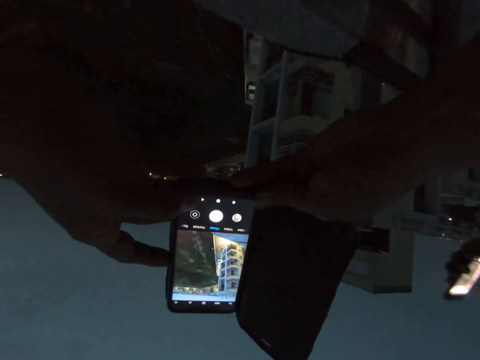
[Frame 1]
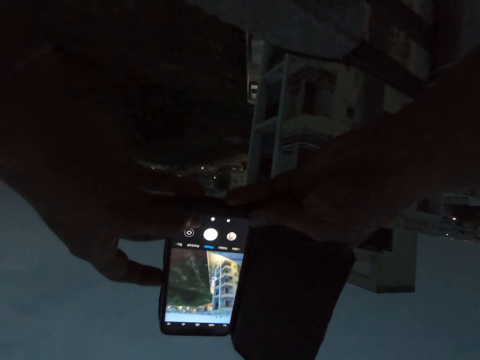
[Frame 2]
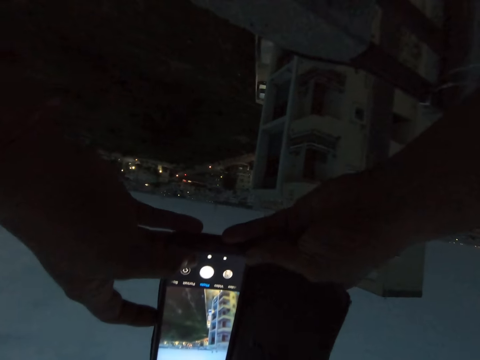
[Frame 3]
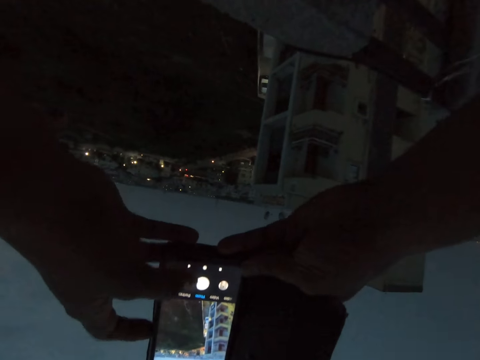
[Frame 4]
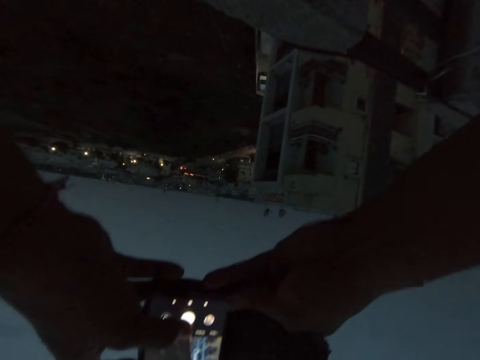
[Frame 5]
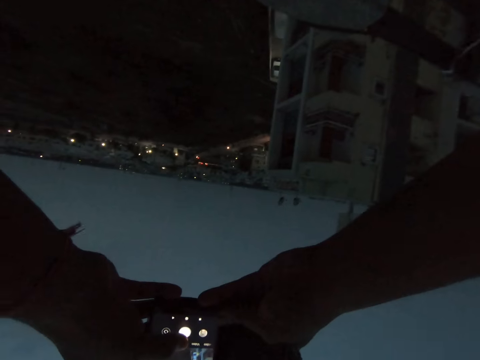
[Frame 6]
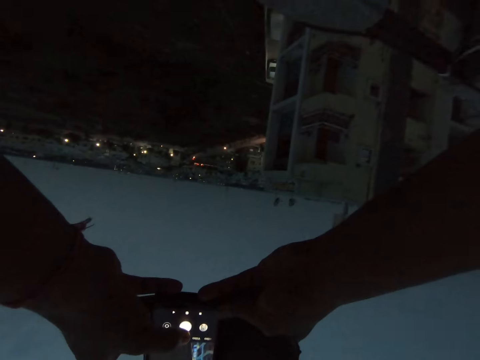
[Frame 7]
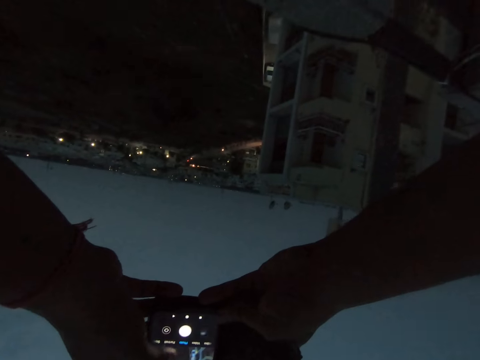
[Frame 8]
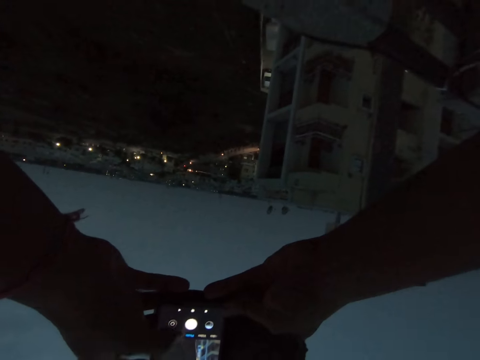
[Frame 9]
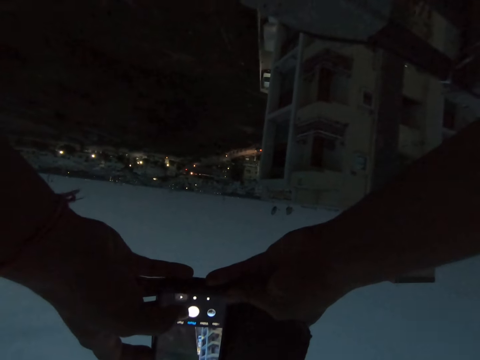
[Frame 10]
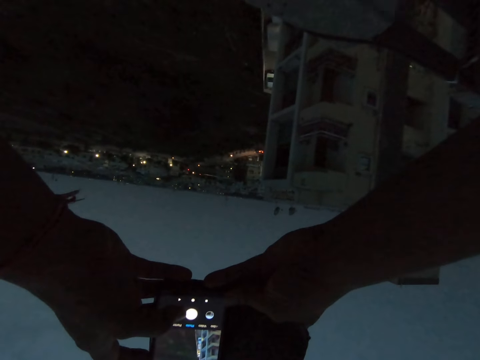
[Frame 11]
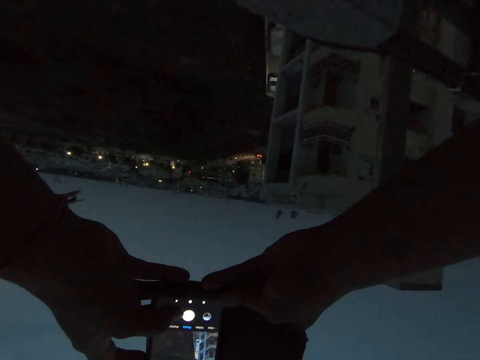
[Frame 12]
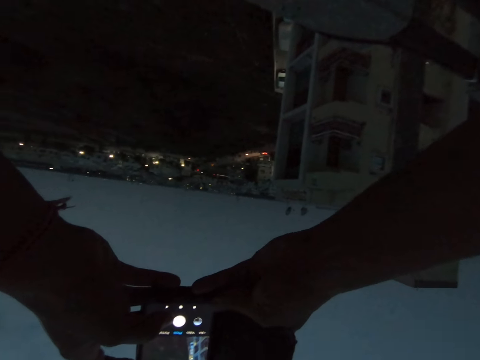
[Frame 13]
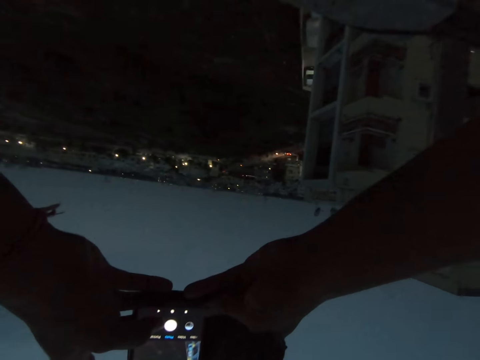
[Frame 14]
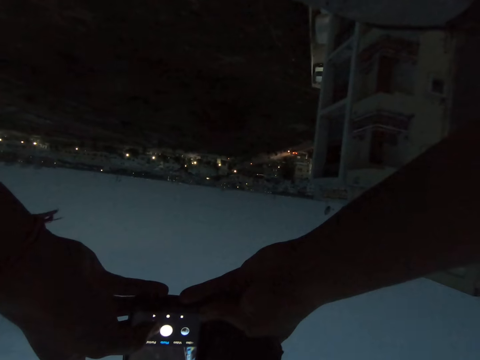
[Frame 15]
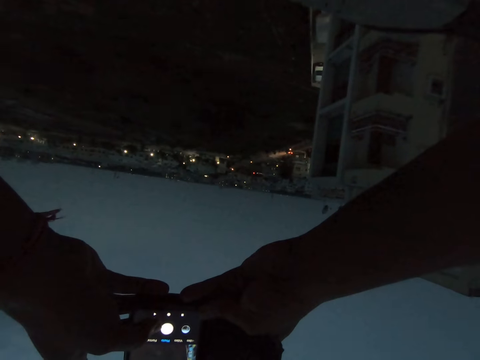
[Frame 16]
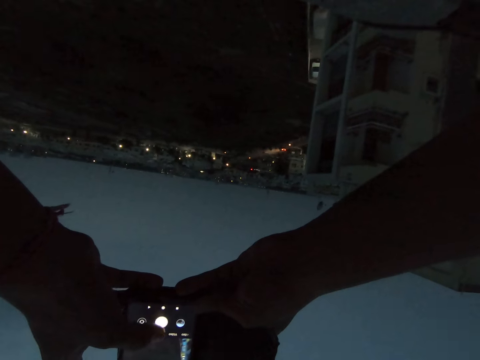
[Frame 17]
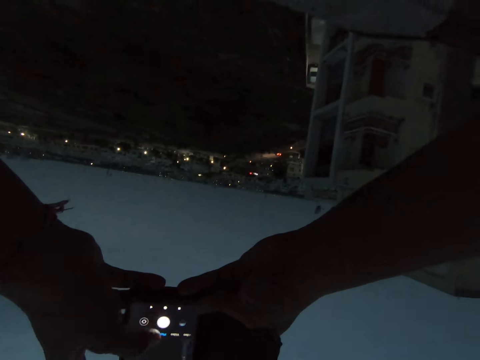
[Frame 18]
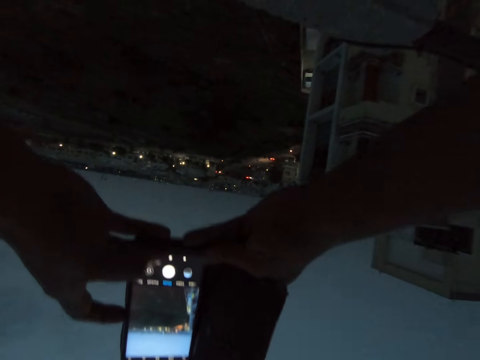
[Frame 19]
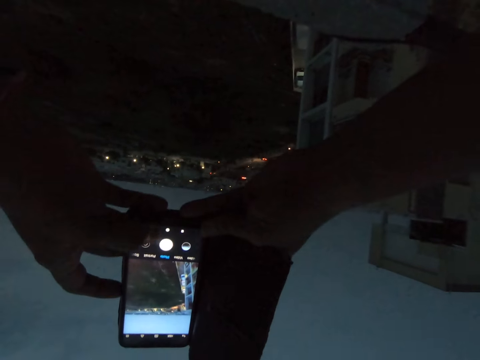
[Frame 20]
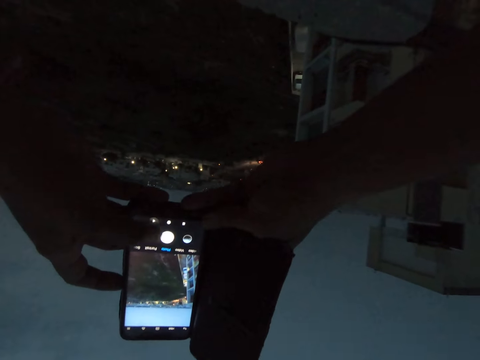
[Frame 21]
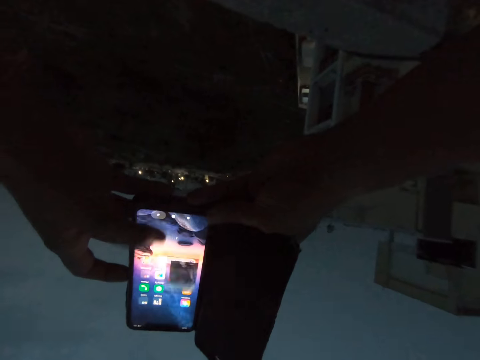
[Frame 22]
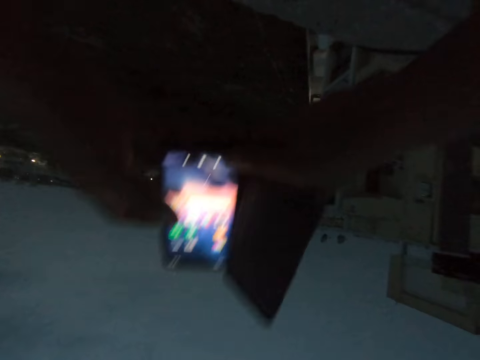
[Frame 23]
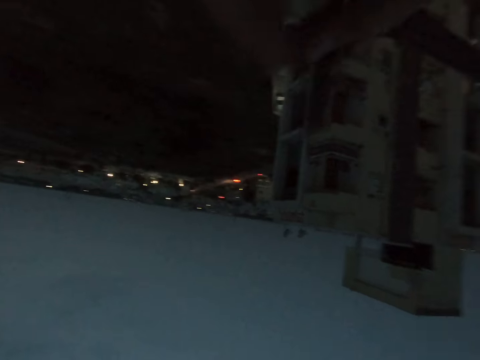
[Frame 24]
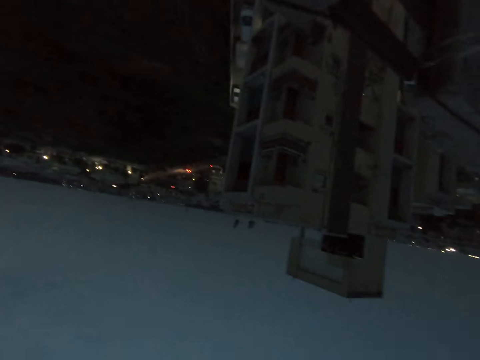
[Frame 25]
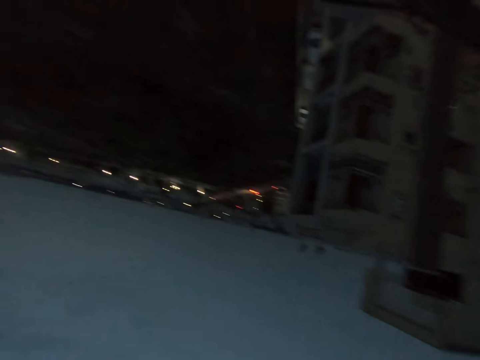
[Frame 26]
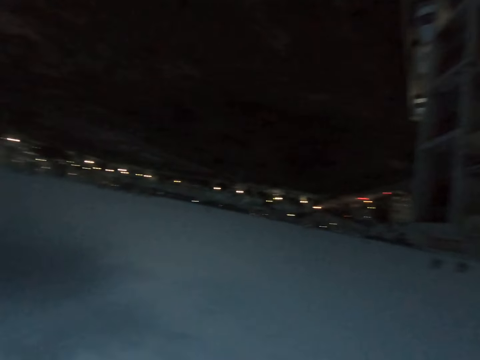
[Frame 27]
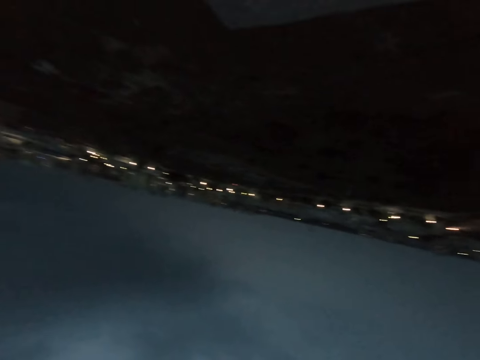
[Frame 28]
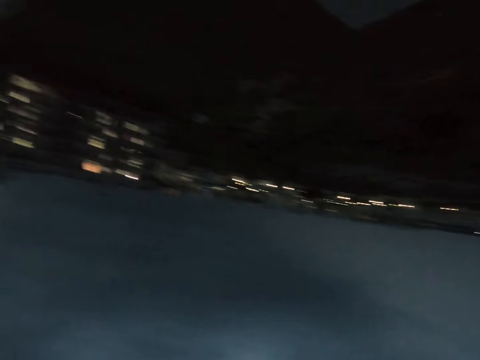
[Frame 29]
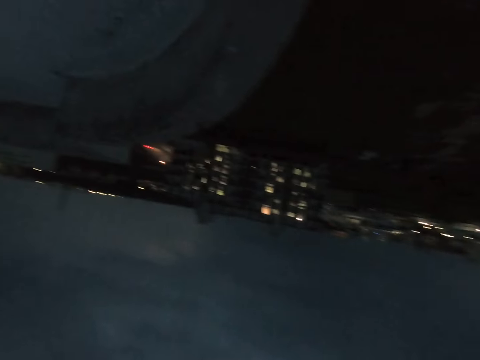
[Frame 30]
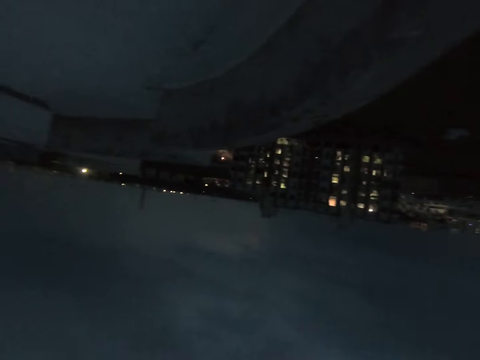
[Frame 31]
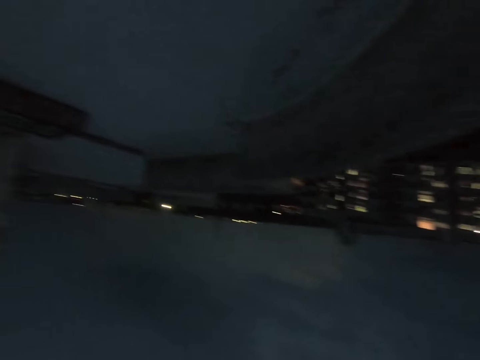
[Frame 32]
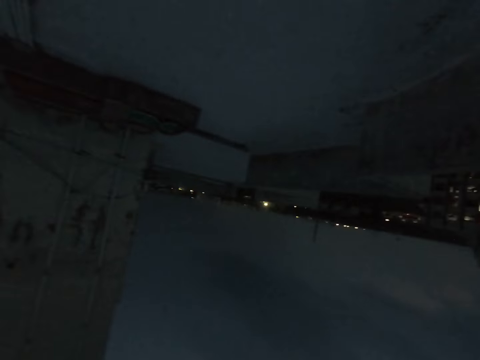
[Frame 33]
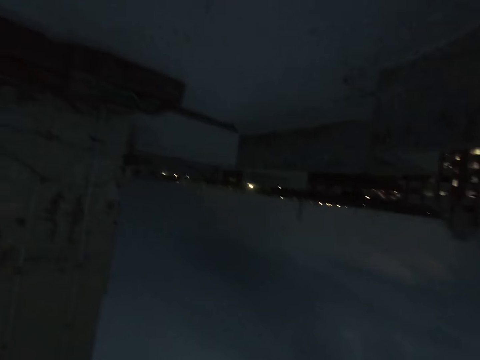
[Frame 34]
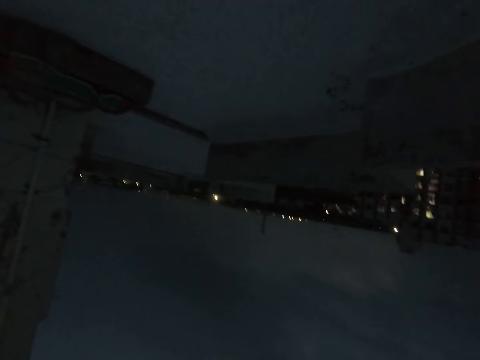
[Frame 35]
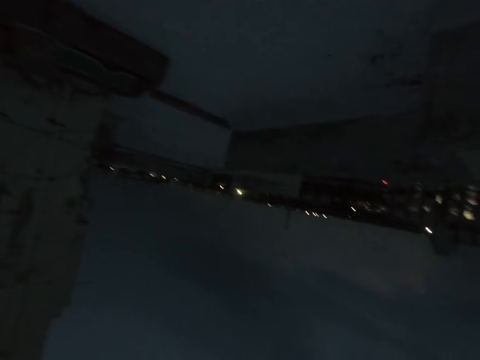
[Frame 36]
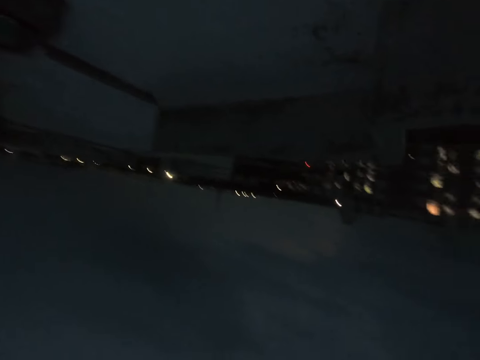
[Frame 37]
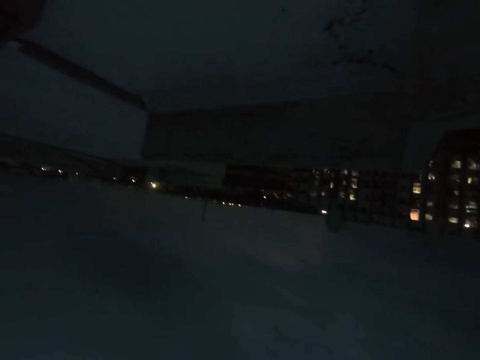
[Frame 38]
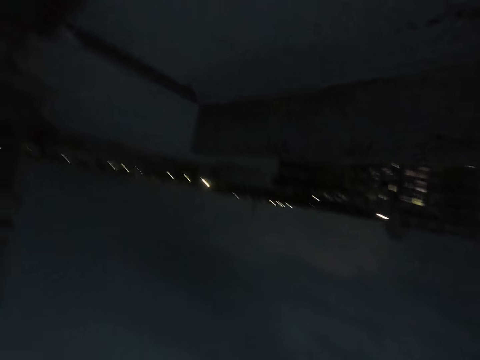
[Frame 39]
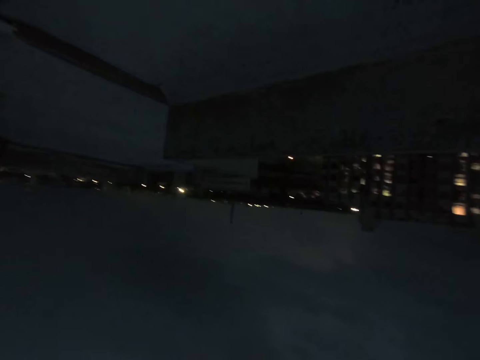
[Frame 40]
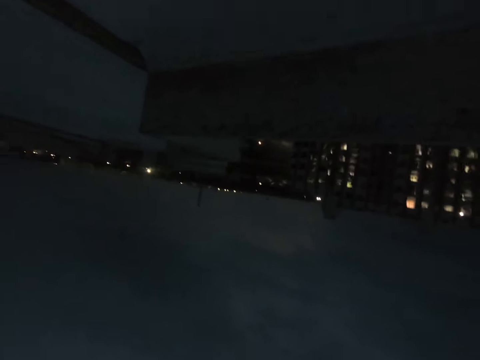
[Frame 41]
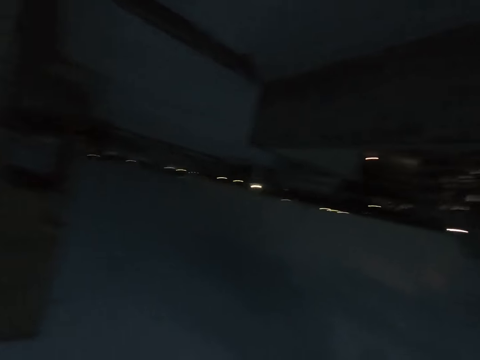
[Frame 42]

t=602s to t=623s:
The camera wearer uses the phone. They cover the phone, look around the compound, and walk on the road or pavement.

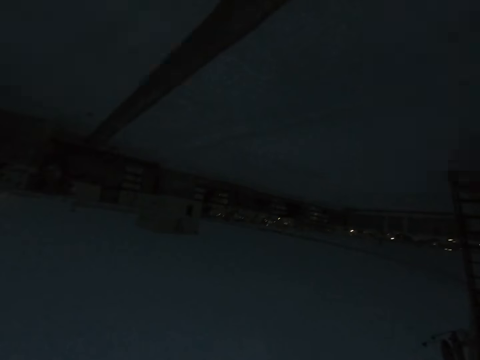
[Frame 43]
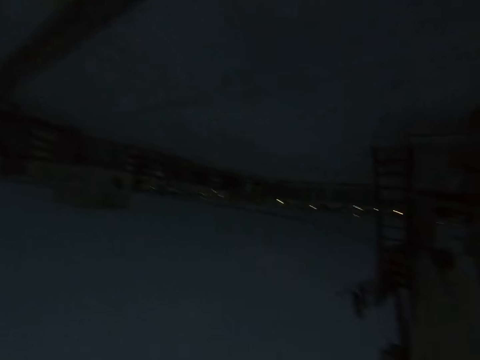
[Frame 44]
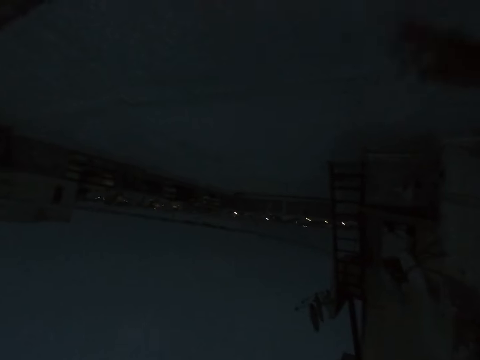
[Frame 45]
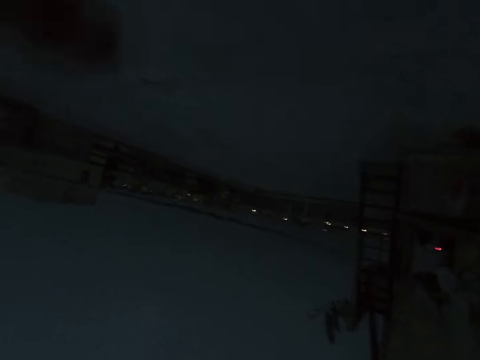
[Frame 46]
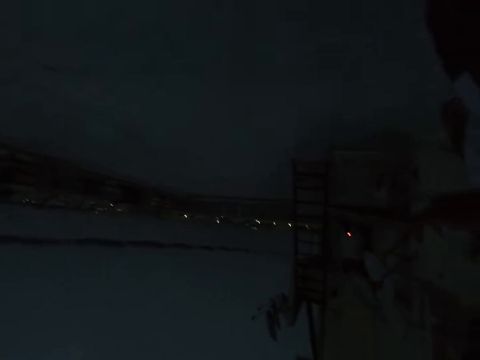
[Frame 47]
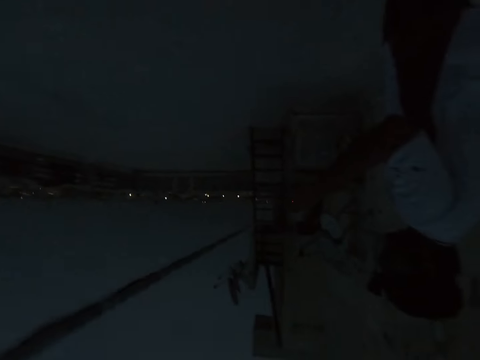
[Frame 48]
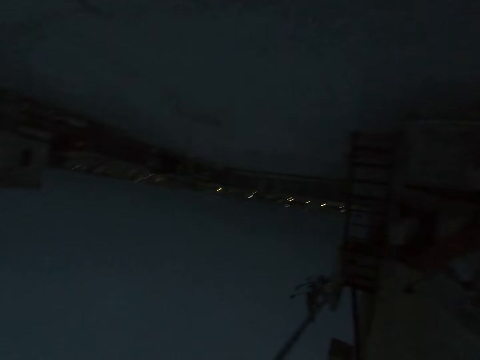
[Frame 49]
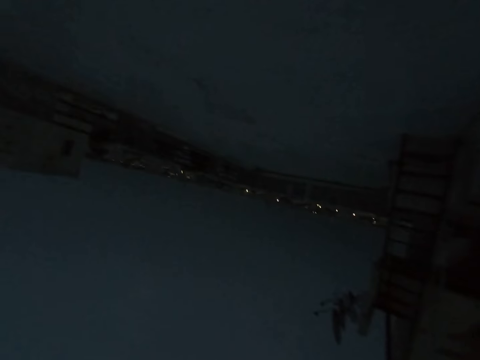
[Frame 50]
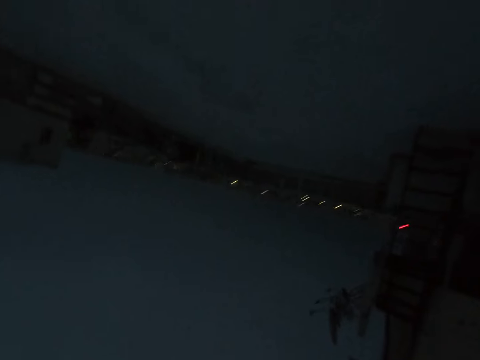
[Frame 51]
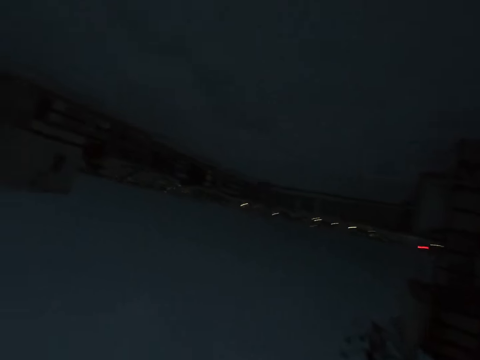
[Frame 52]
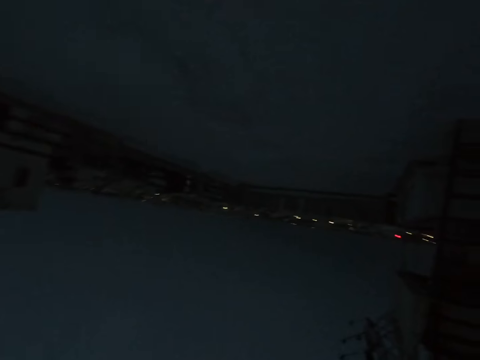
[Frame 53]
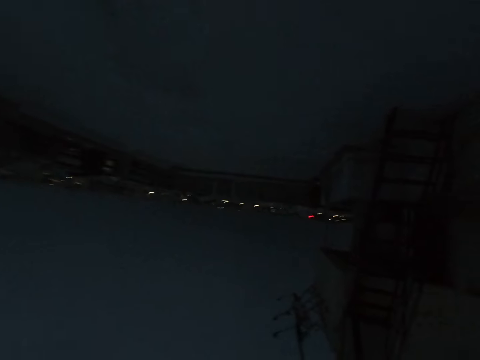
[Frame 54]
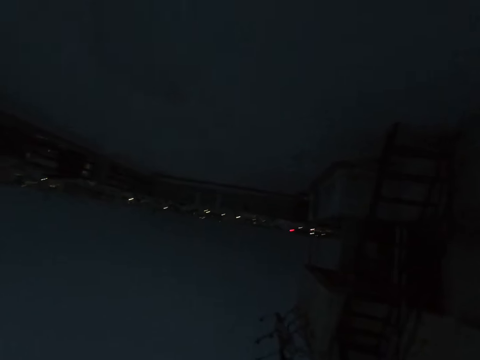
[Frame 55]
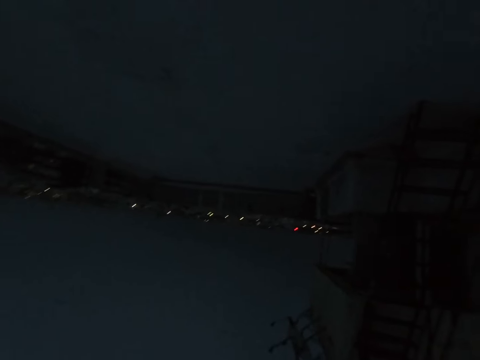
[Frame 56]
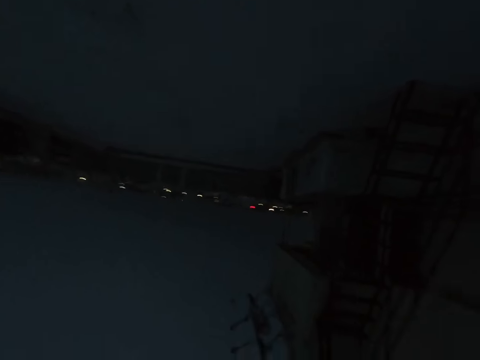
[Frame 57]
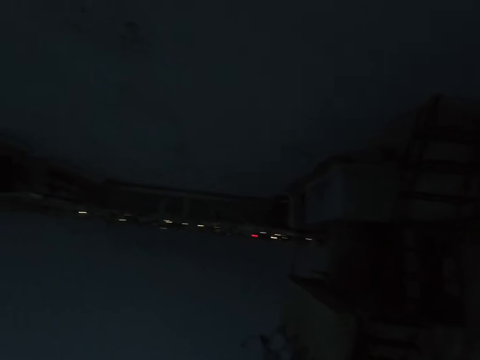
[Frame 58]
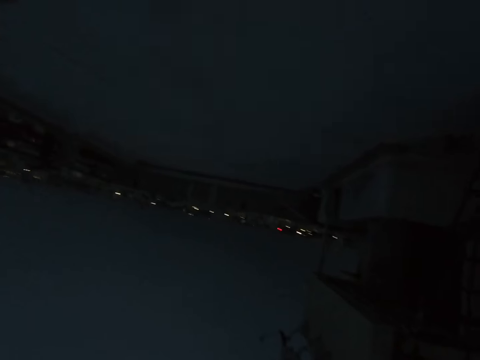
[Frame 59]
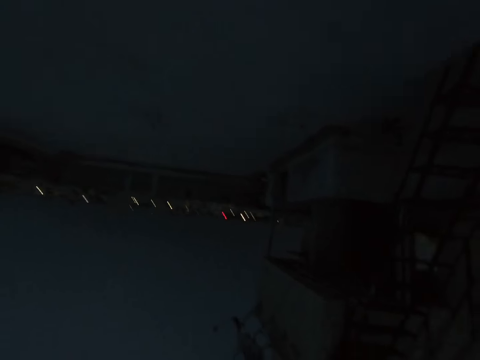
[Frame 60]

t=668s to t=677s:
A man moves the hands to the rope. The camera wearer moves the hand. They walk on the pavement.
